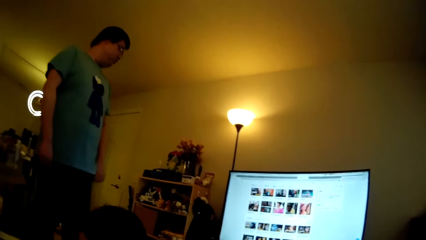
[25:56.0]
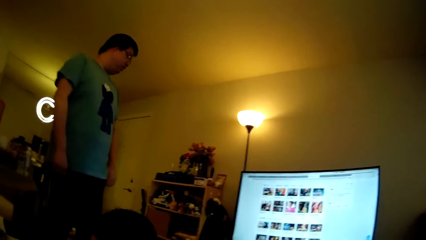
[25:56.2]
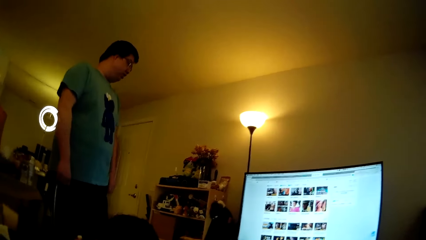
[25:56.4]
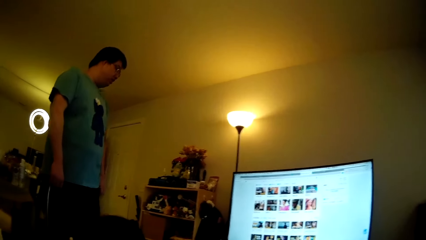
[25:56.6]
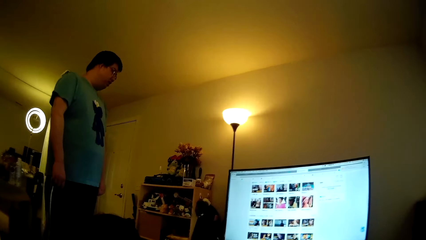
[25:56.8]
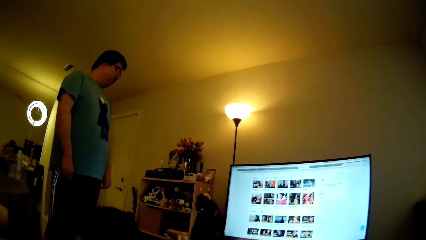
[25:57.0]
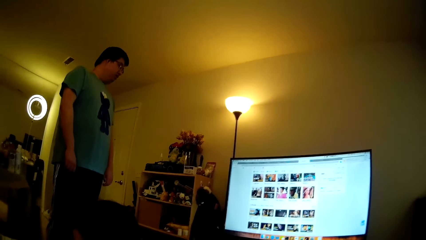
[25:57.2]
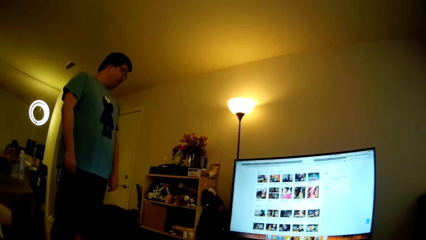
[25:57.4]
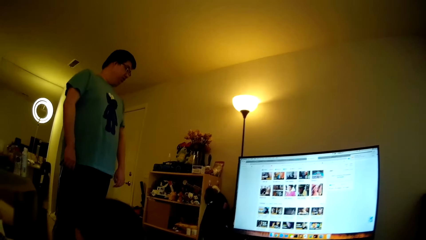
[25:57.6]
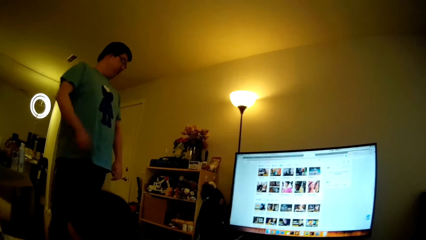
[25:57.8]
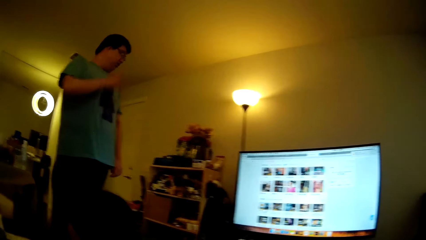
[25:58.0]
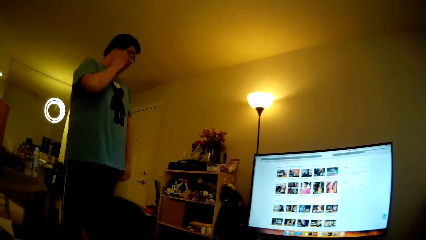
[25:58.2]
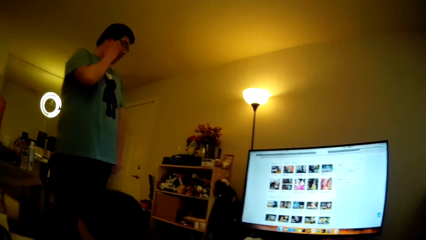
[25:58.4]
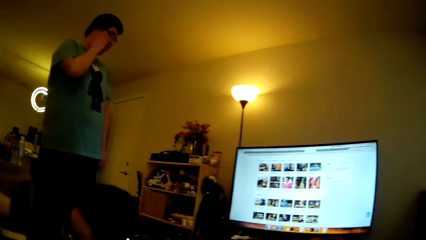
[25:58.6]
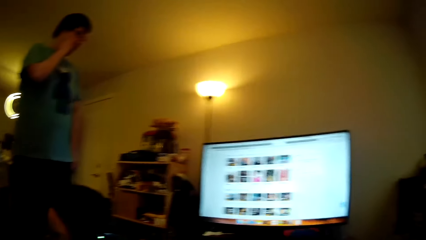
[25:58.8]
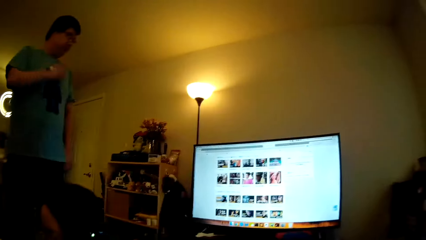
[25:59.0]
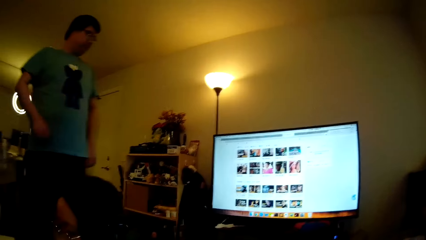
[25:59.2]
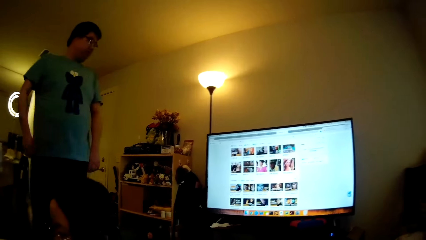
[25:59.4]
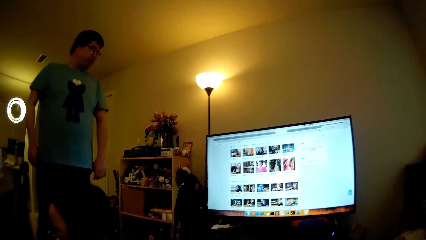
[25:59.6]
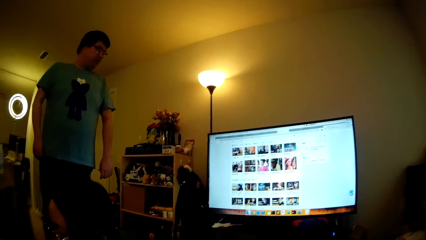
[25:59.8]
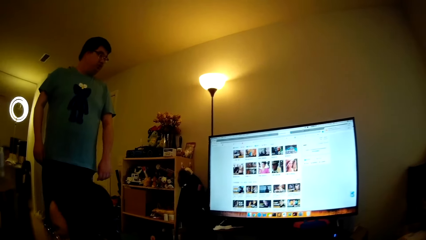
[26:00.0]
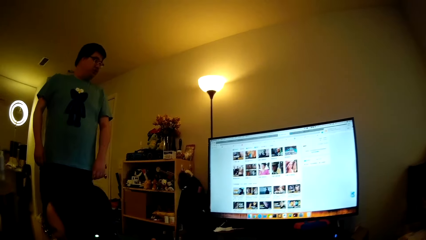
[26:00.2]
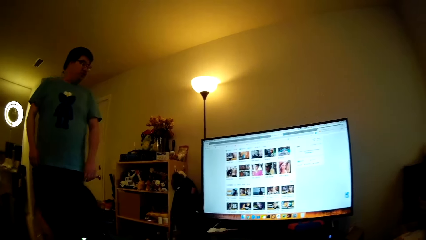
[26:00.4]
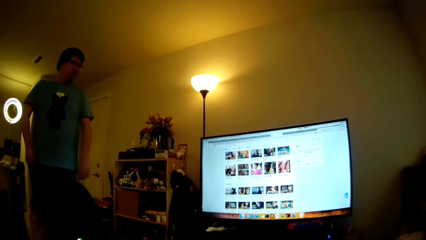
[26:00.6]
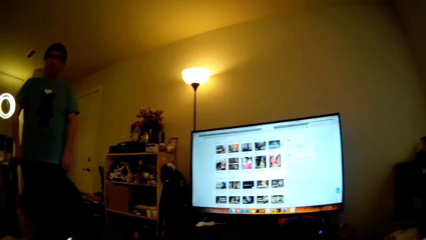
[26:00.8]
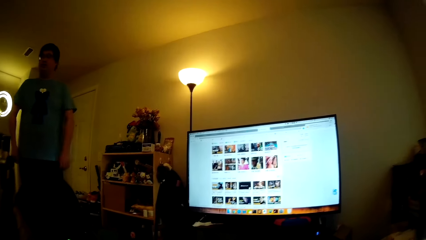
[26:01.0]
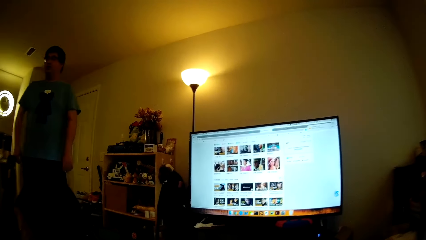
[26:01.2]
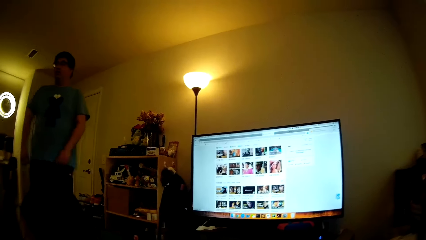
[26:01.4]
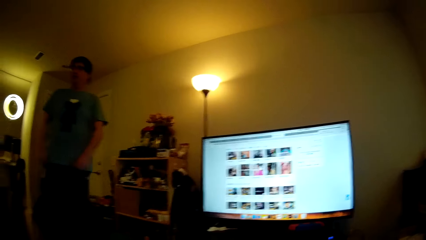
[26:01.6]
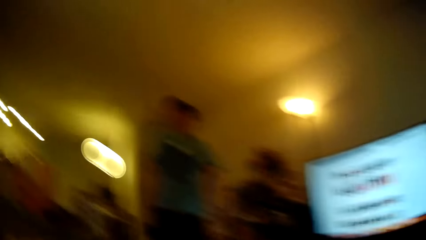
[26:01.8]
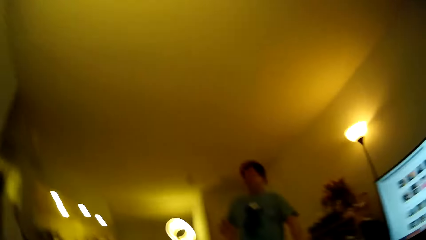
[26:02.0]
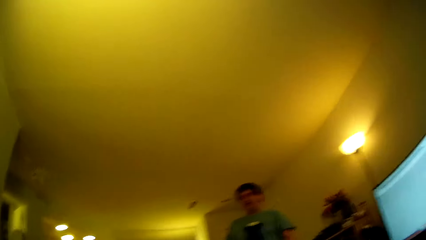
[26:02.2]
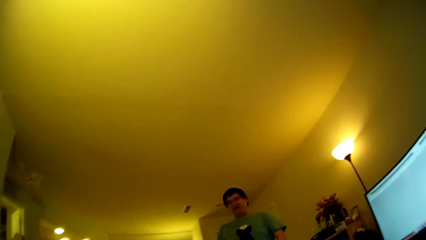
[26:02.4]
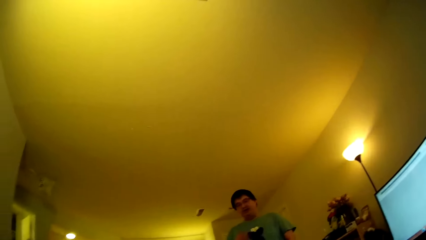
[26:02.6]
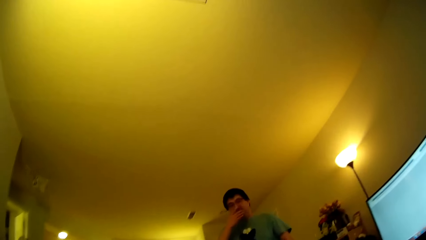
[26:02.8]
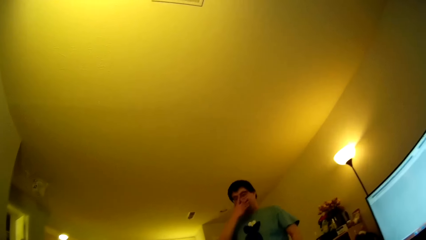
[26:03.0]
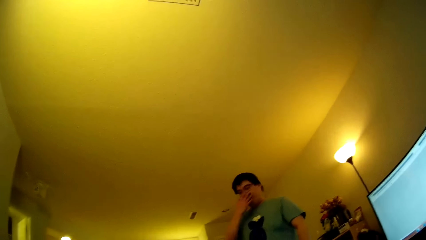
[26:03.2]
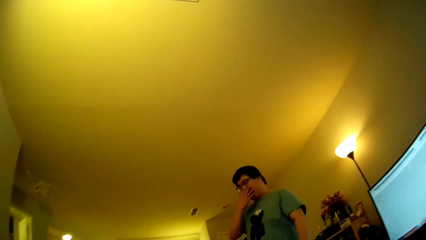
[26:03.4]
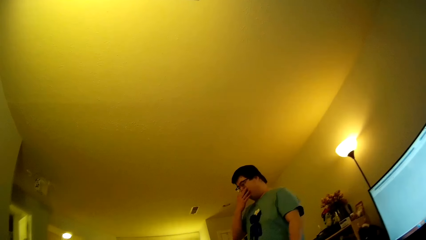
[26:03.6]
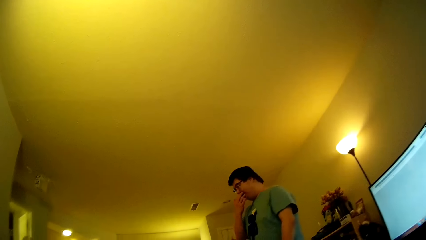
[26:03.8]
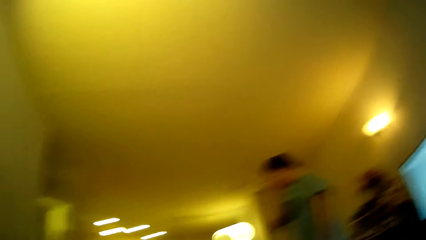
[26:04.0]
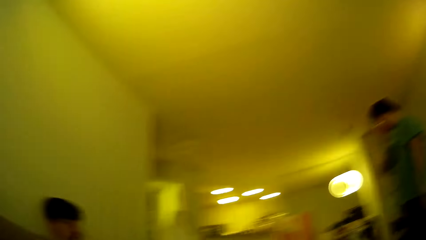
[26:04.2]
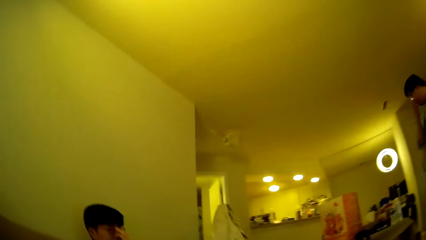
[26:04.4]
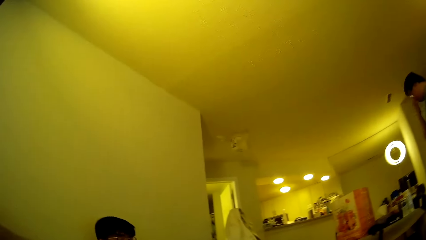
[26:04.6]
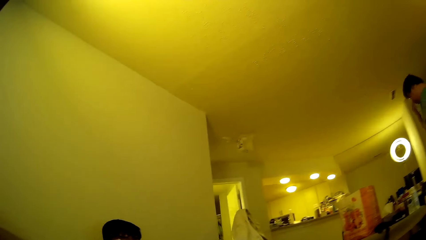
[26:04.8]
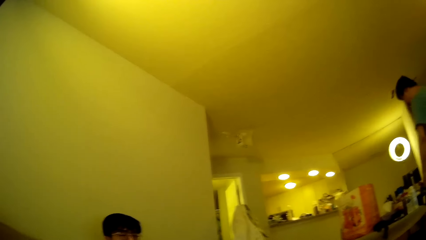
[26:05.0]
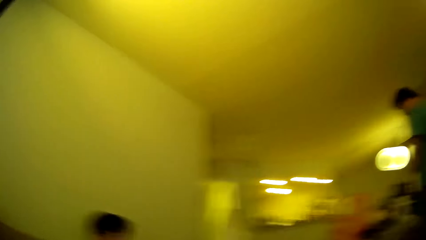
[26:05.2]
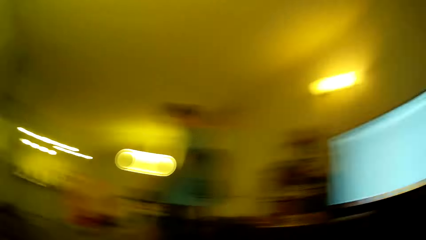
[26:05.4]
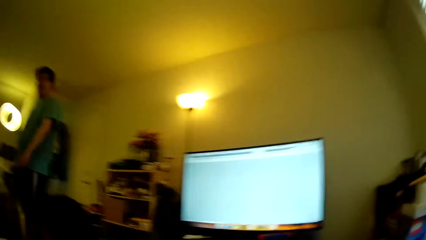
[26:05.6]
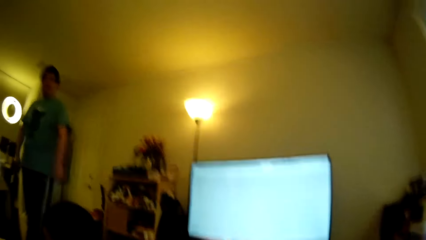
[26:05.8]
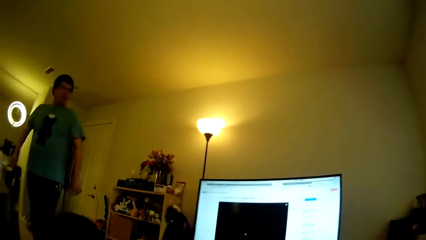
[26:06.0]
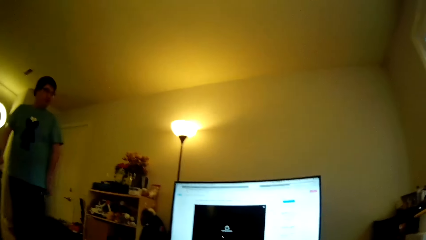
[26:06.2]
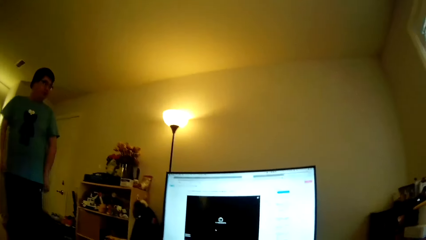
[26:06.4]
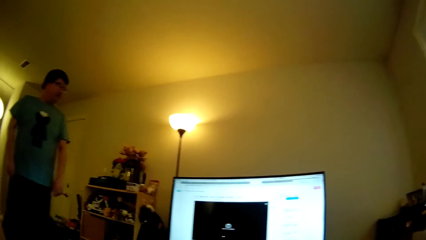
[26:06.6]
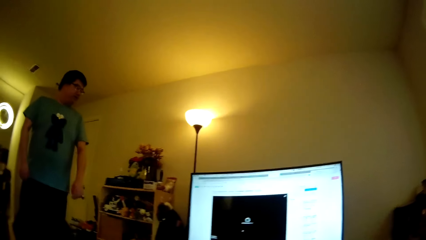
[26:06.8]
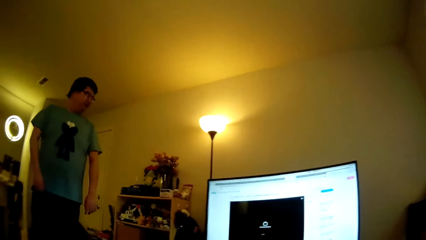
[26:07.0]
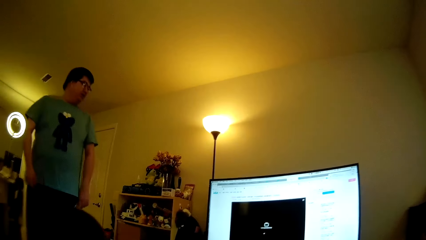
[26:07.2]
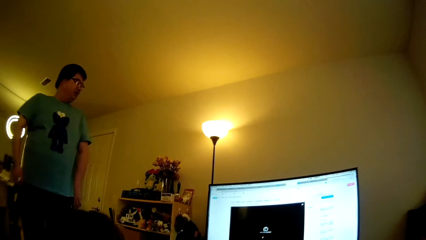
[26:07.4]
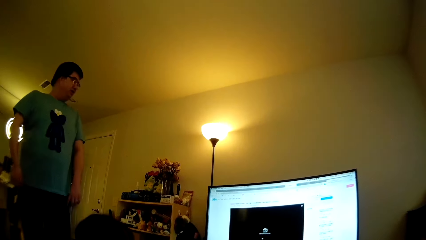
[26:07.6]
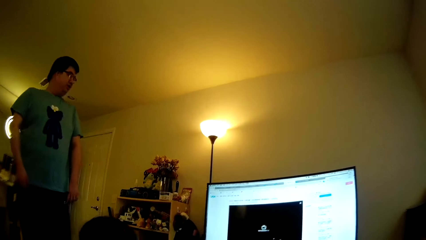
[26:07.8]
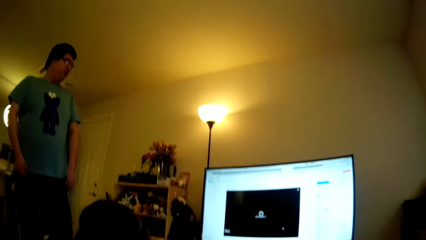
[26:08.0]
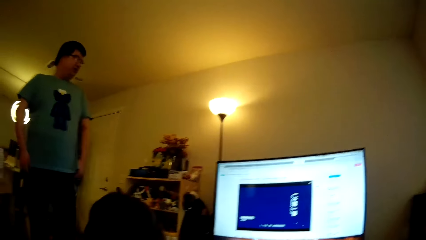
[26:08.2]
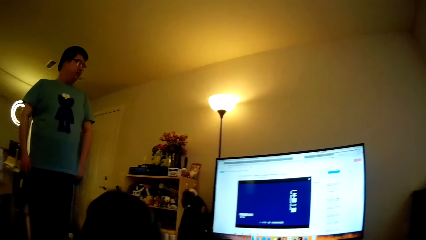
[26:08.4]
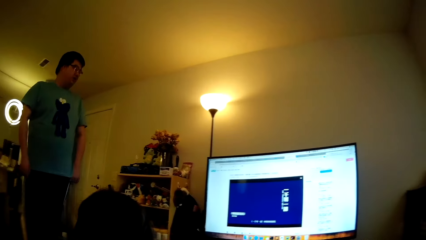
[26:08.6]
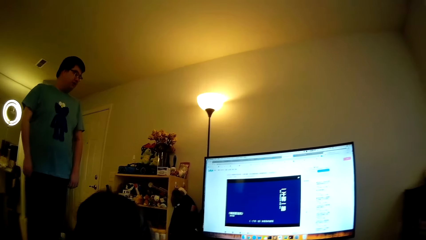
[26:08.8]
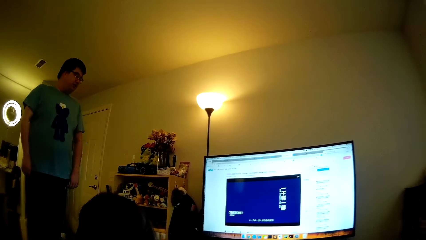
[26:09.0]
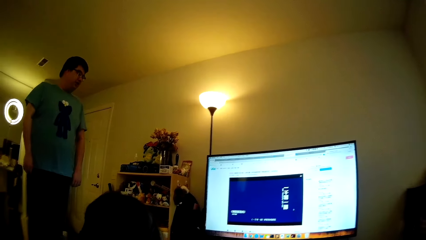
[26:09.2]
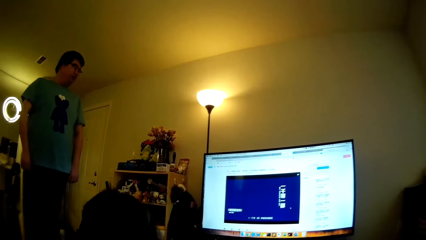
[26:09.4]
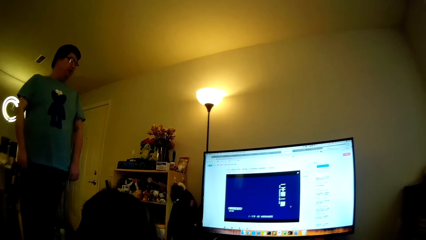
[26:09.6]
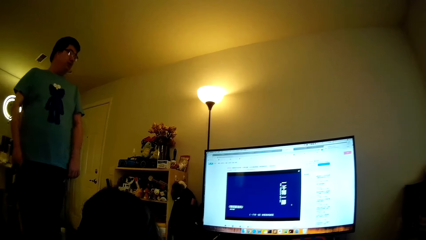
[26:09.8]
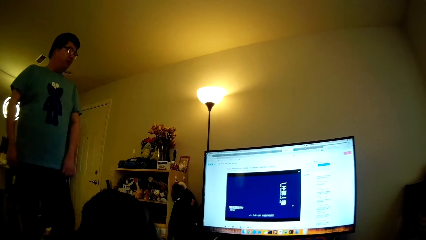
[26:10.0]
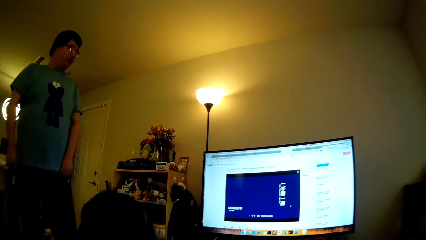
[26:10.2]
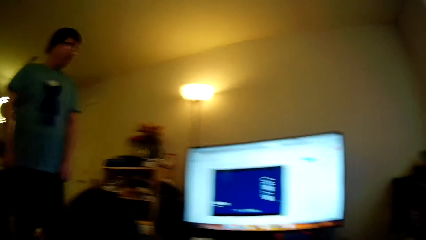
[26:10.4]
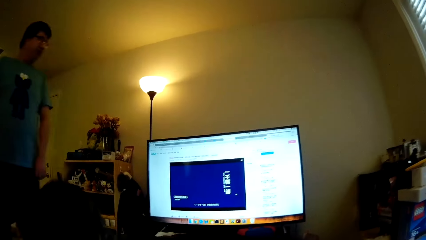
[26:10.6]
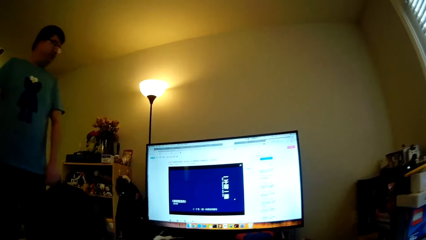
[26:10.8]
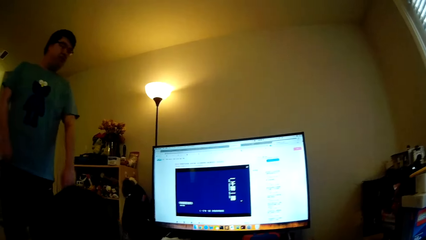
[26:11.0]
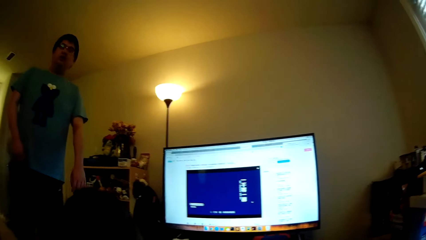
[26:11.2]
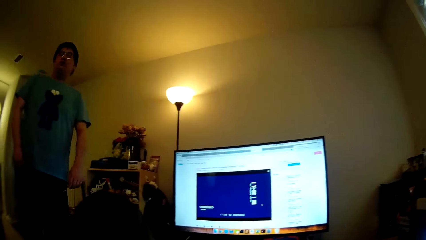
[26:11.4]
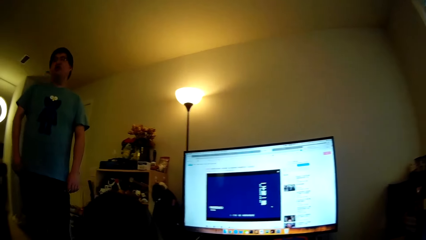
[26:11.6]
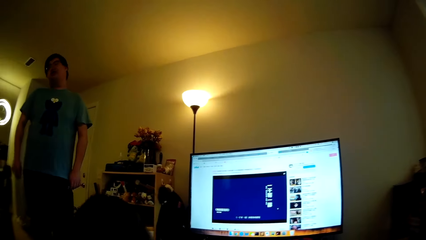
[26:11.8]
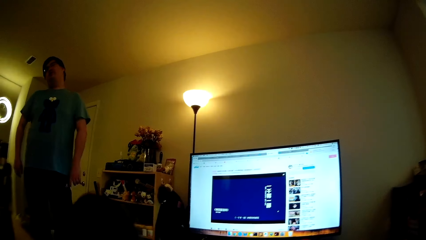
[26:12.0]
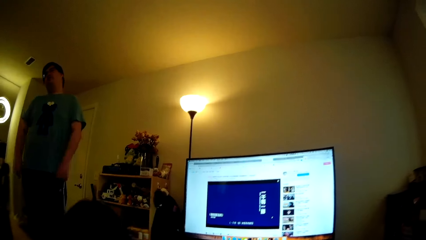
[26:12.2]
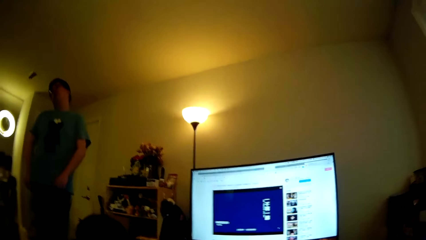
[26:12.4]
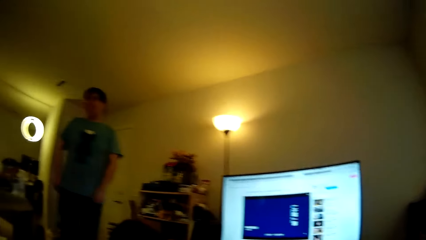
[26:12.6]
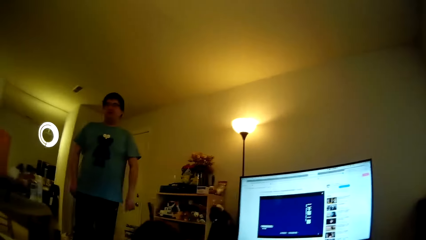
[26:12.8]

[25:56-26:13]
A man touches the face. He touches his ear, looks at the television, and walks around in the house. The camera wearer looks around. The man wipes his face with a hand. The camera wearer looks around. The man looks at the television. The camera wearer looks around.
